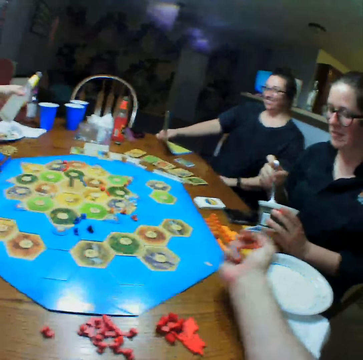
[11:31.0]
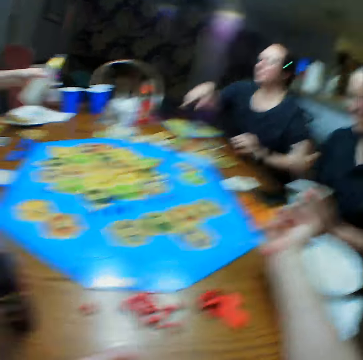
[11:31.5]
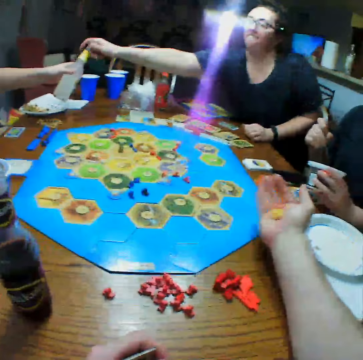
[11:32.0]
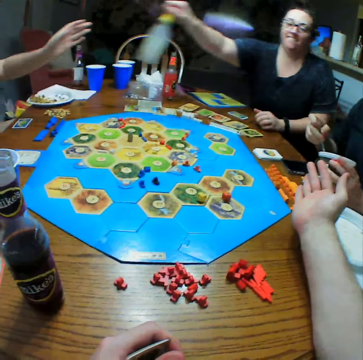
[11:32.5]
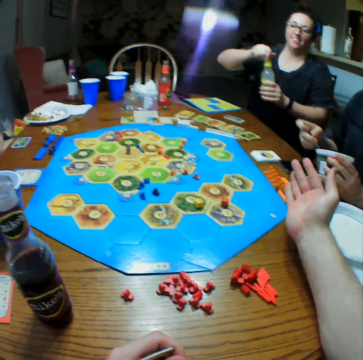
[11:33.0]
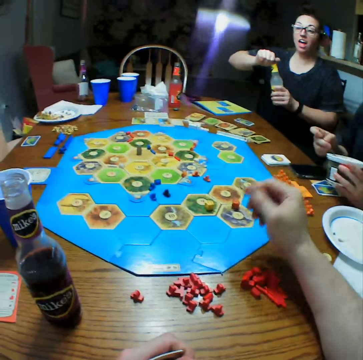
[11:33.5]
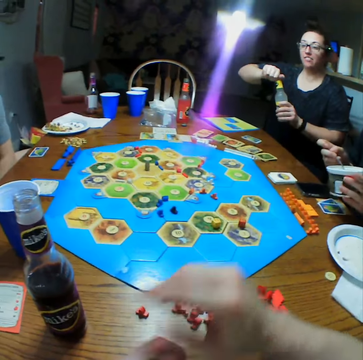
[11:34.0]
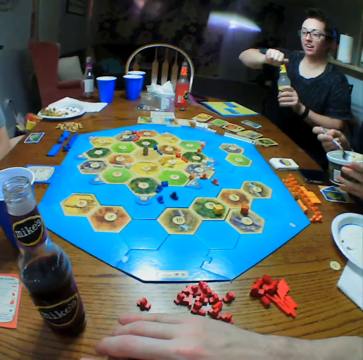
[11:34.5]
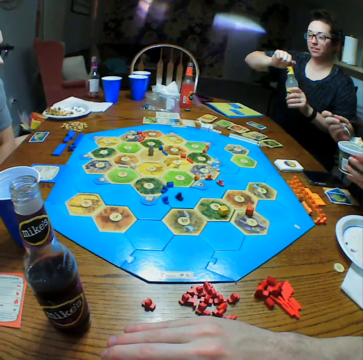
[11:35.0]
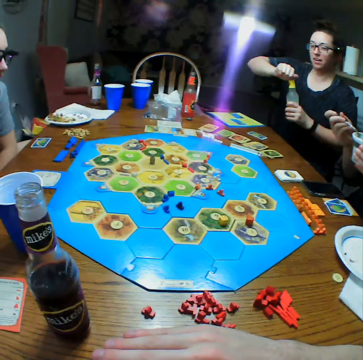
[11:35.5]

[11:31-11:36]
The camera wearer shakes the dice. A person sits on the chair and holds the bottle. The camera wearer throws the dice on the monopoly board. The person opens the drink. Another person scoops ice cream.

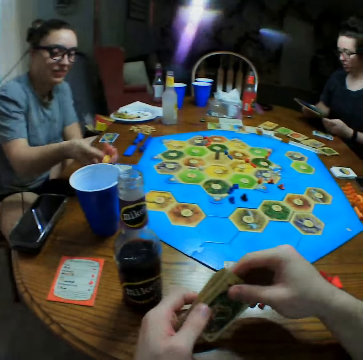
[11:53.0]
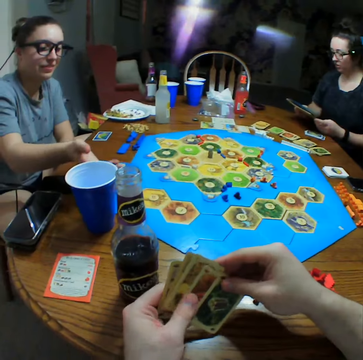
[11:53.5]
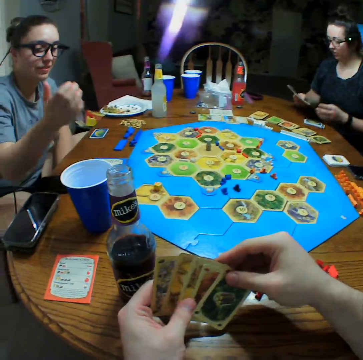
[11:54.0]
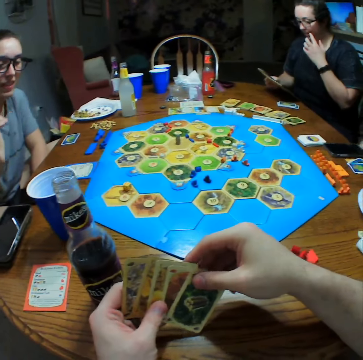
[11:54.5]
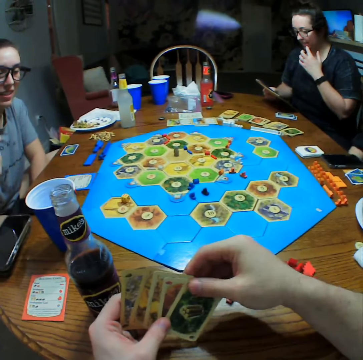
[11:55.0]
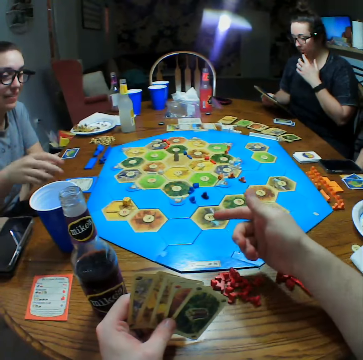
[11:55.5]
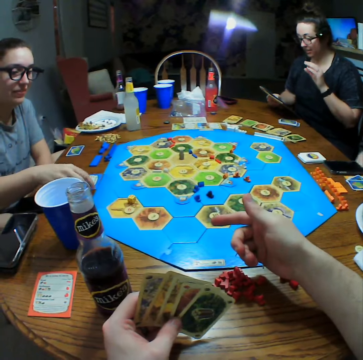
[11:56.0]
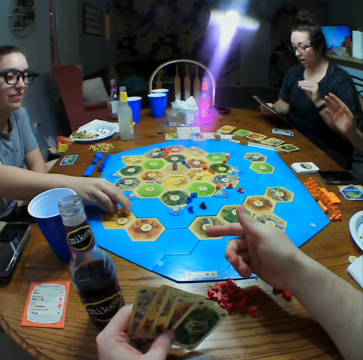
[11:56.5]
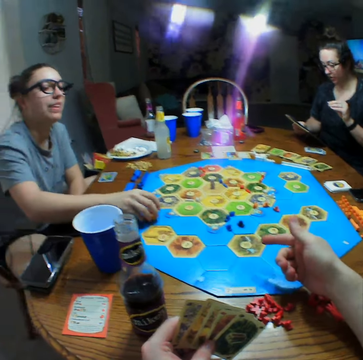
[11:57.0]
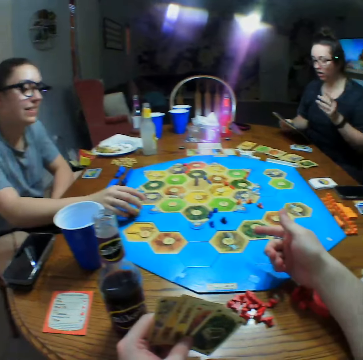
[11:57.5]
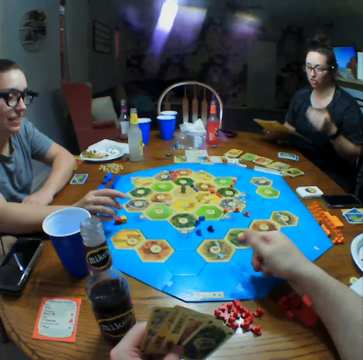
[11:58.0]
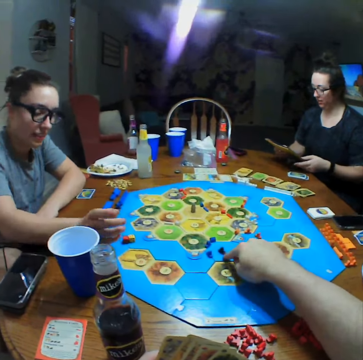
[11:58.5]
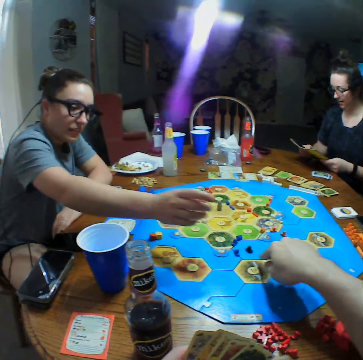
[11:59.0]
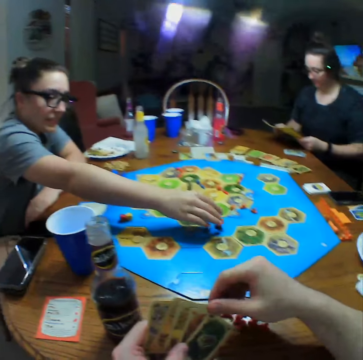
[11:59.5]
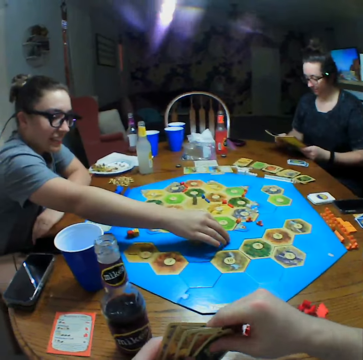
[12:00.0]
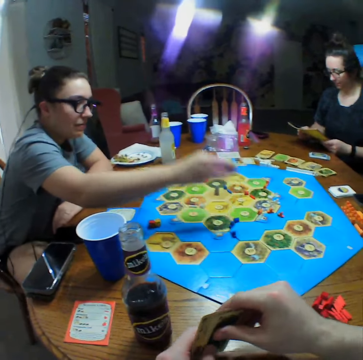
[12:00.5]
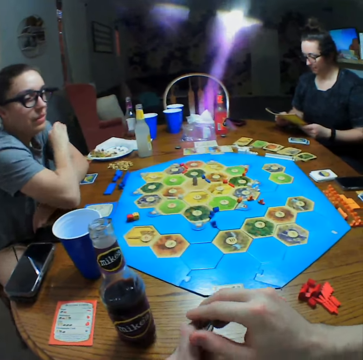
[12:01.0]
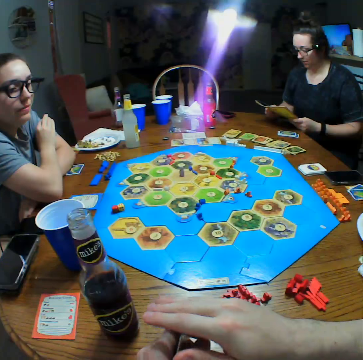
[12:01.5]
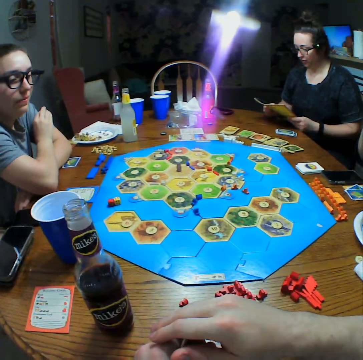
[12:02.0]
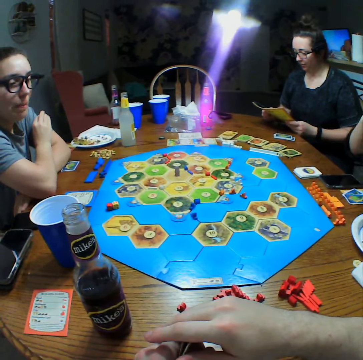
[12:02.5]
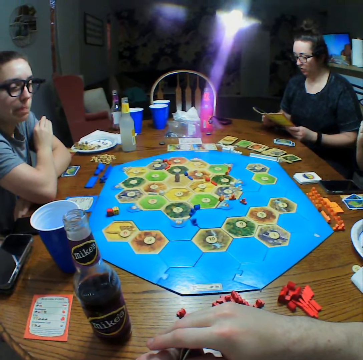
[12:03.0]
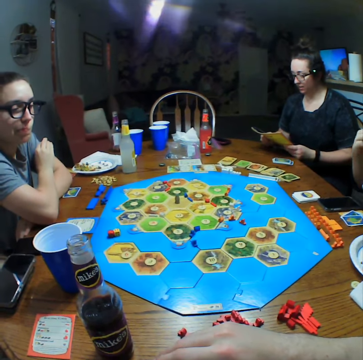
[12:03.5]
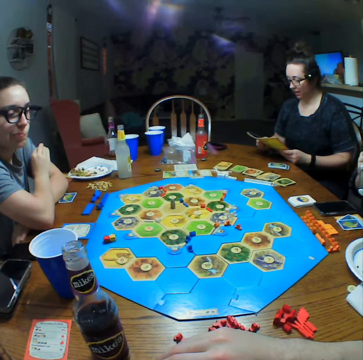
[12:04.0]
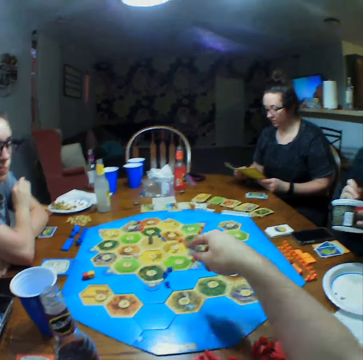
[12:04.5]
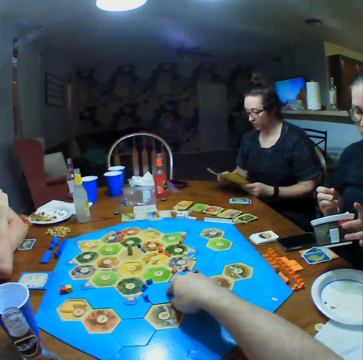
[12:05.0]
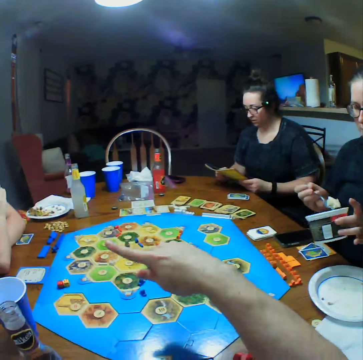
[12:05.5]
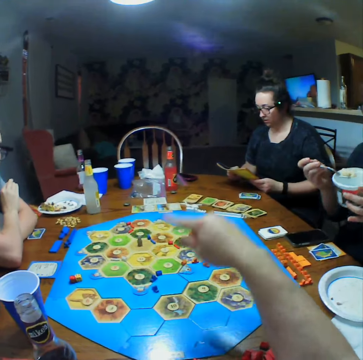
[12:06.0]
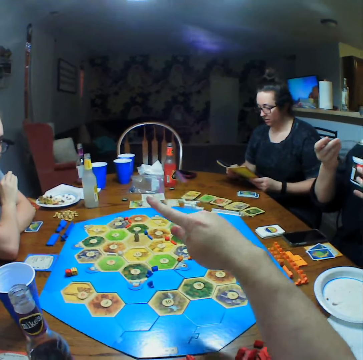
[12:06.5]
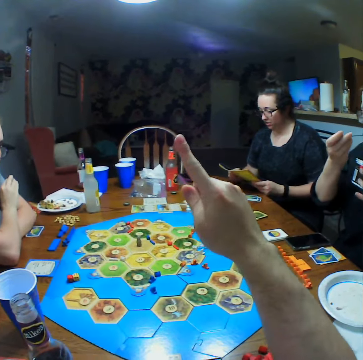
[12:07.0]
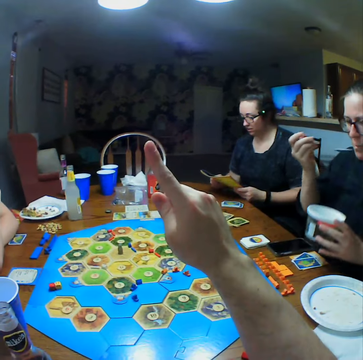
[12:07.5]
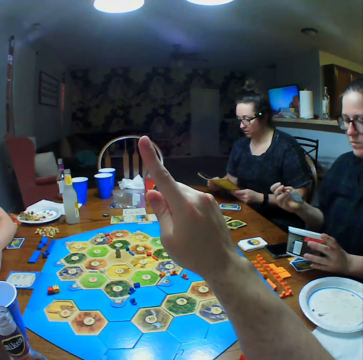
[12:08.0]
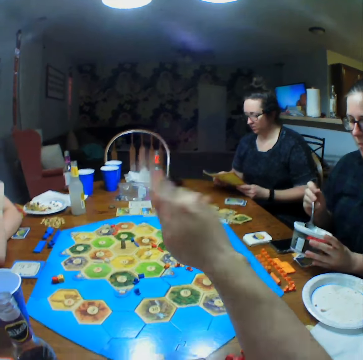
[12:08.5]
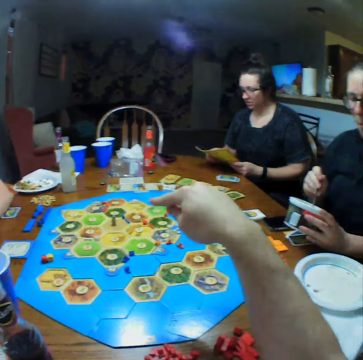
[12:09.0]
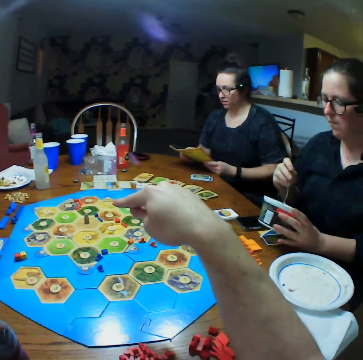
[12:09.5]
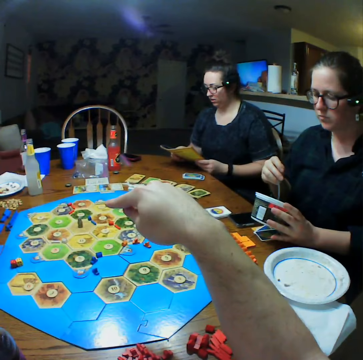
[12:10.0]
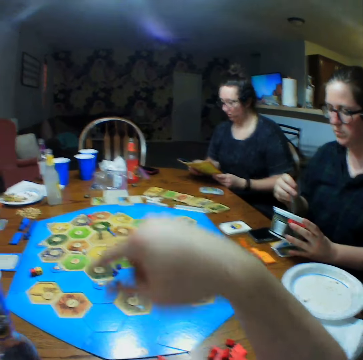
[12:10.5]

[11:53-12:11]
A person throws dice on the board. Another person scratches the face. The first person picks up the dice. The second person holds the book. The first person touches a die. A third person scoops food. The camera wearer points at the third person.

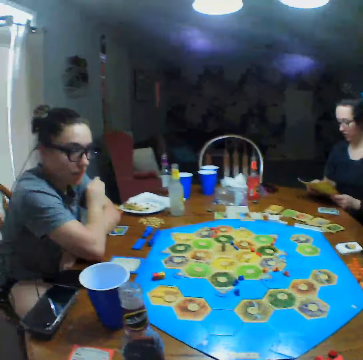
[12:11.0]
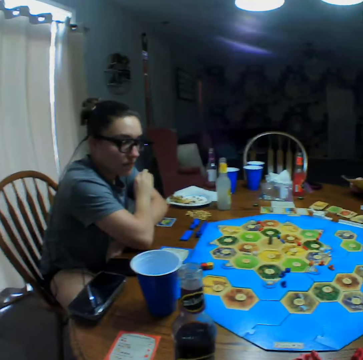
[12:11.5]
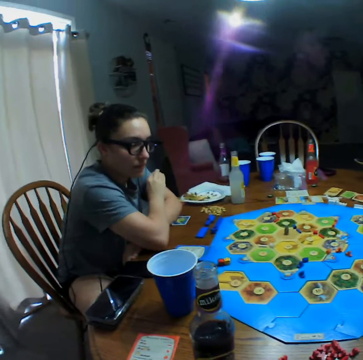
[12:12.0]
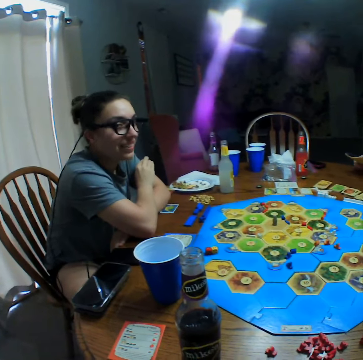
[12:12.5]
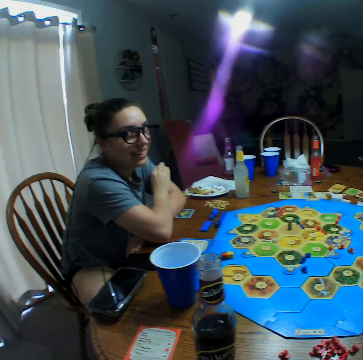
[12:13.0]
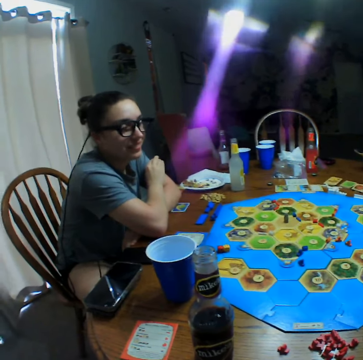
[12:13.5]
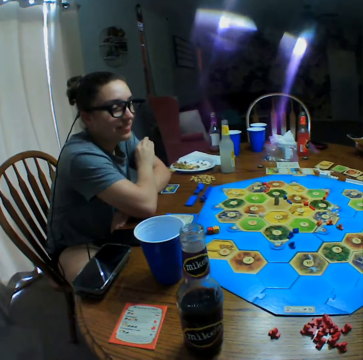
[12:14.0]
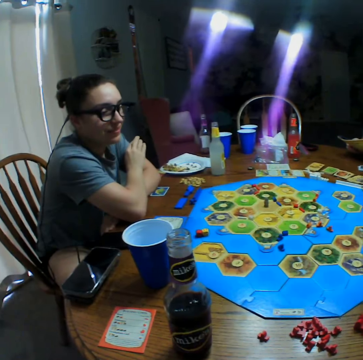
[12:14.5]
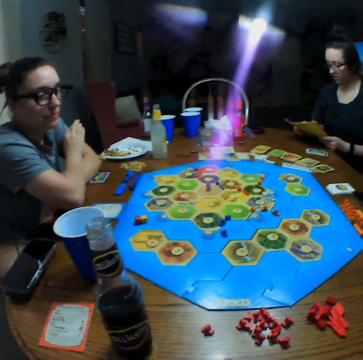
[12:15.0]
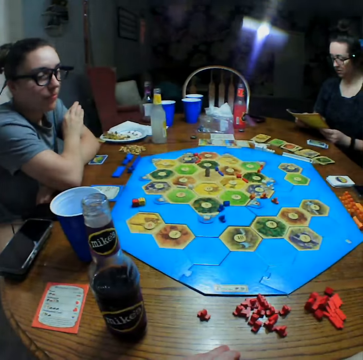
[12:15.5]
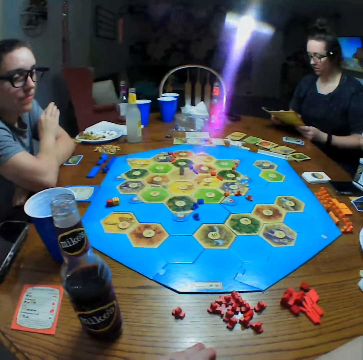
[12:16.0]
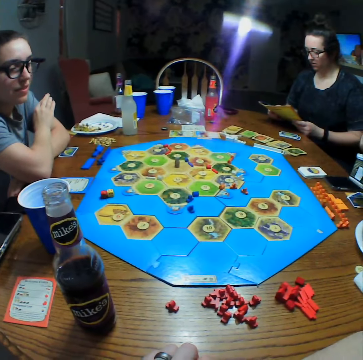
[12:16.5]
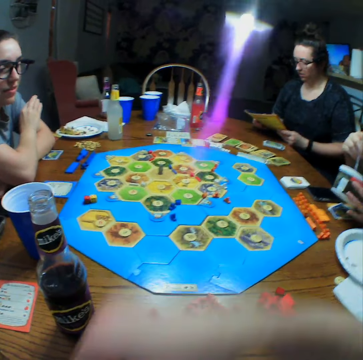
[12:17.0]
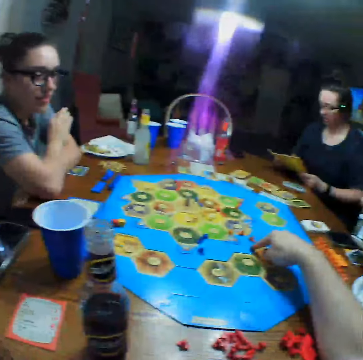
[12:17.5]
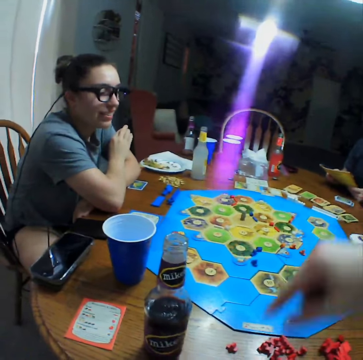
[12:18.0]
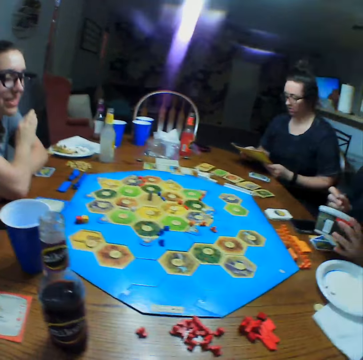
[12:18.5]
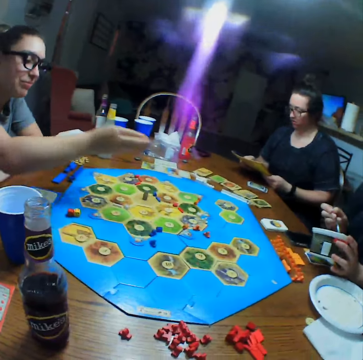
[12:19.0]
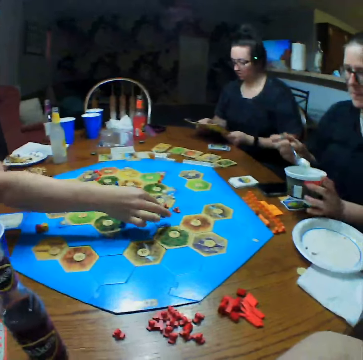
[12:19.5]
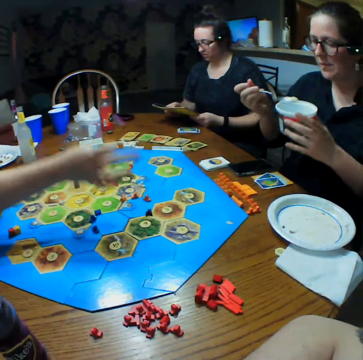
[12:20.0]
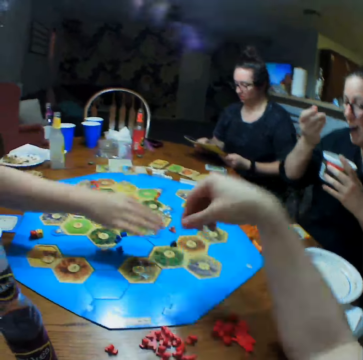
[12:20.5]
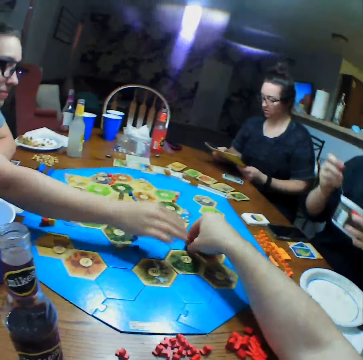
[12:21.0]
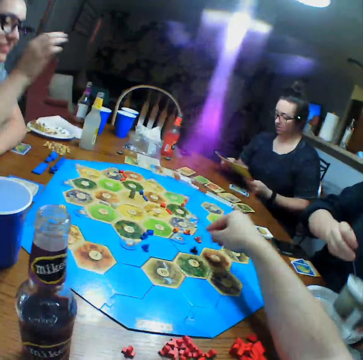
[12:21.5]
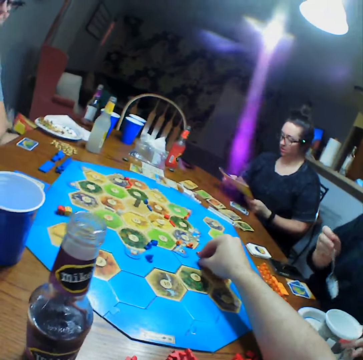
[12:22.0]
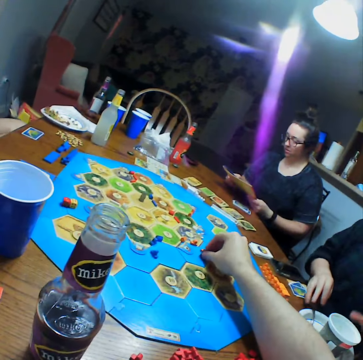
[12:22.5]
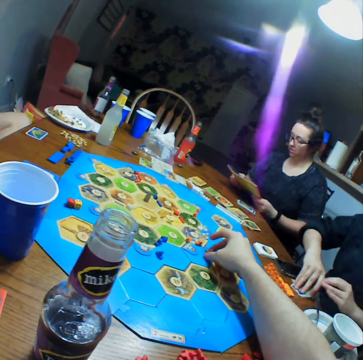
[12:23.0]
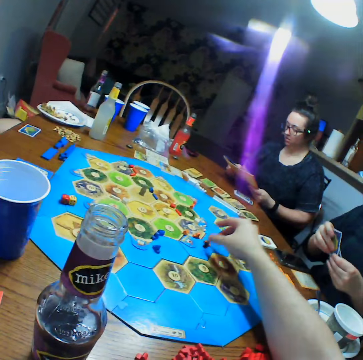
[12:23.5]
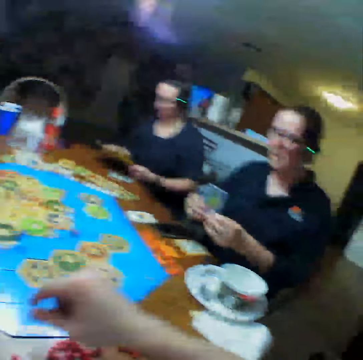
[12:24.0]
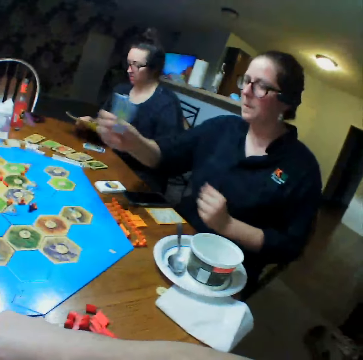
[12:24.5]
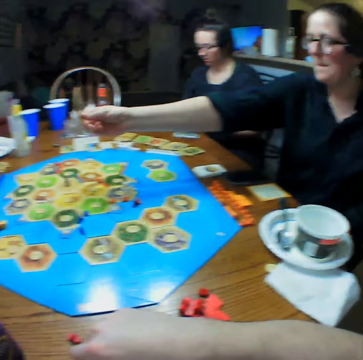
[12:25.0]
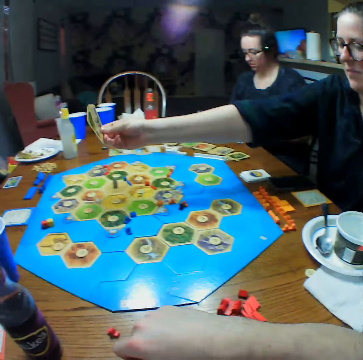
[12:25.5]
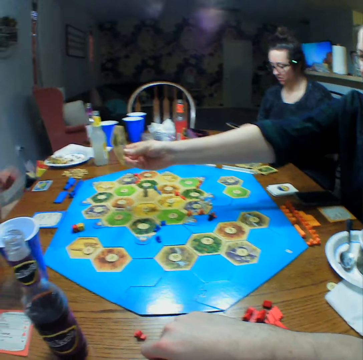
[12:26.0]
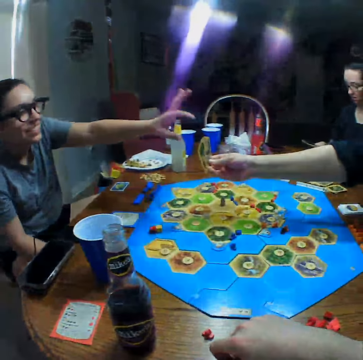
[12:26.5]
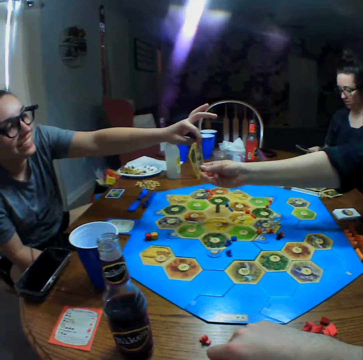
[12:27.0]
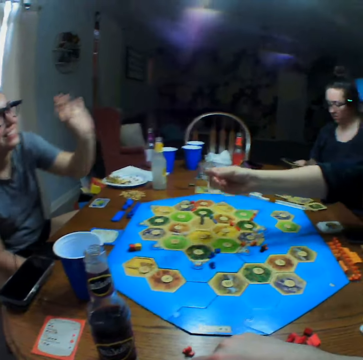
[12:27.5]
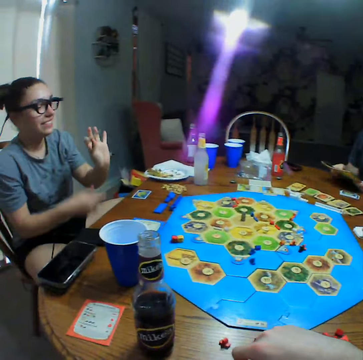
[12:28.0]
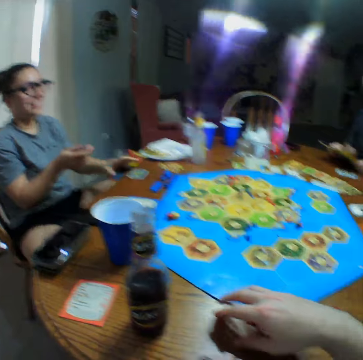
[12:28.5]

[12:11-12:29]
A person interacts with the camera wearer. The camera wearer points at the die. The person puts the die on the board. Another person eats food and puts the food on the table. The camera wearer picks up the die. The second person picks up cards and gives the first person the cards. The first person takes a card from the second person.
